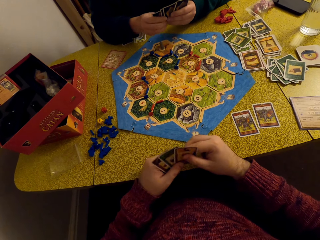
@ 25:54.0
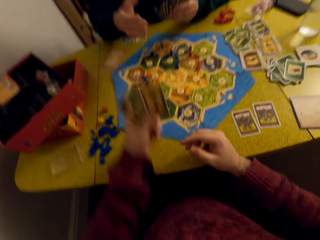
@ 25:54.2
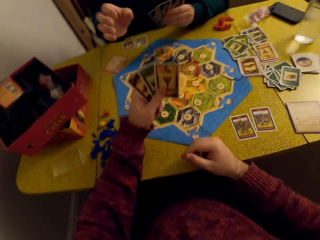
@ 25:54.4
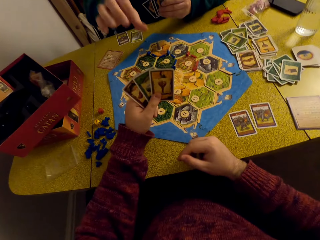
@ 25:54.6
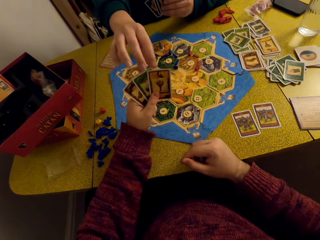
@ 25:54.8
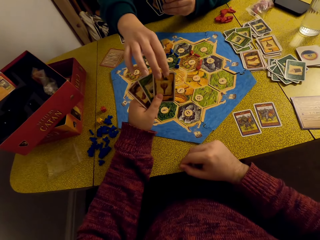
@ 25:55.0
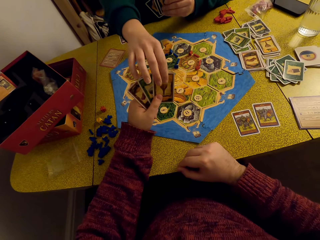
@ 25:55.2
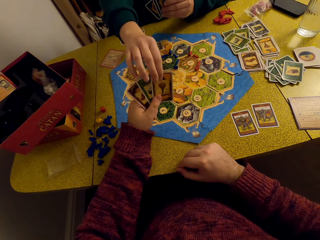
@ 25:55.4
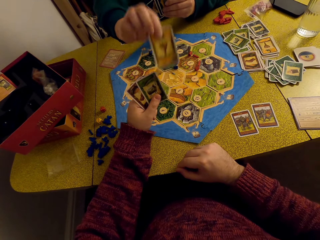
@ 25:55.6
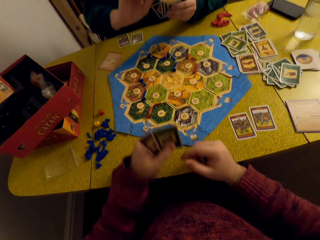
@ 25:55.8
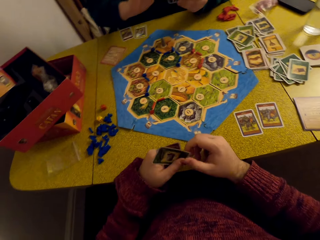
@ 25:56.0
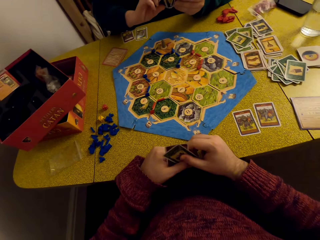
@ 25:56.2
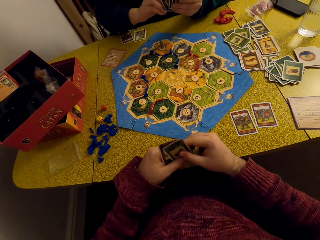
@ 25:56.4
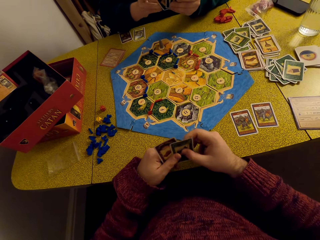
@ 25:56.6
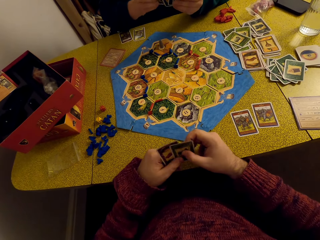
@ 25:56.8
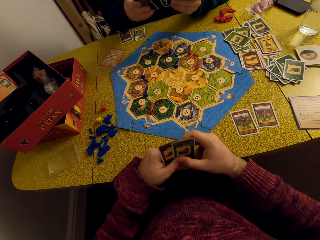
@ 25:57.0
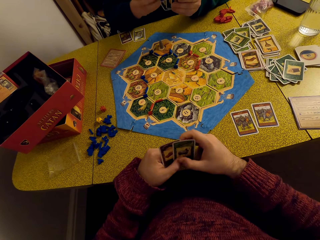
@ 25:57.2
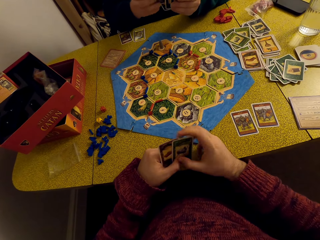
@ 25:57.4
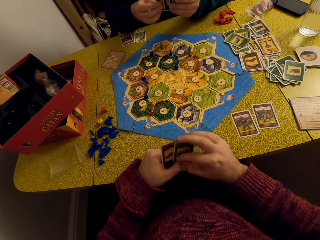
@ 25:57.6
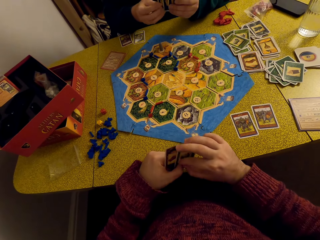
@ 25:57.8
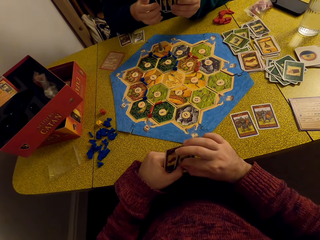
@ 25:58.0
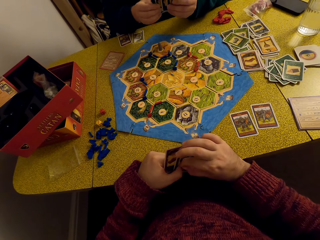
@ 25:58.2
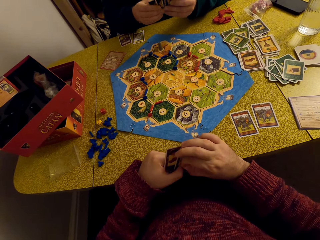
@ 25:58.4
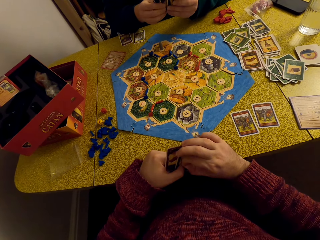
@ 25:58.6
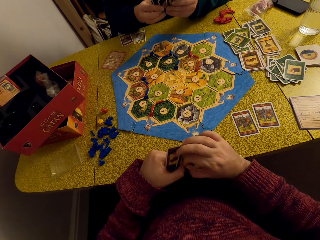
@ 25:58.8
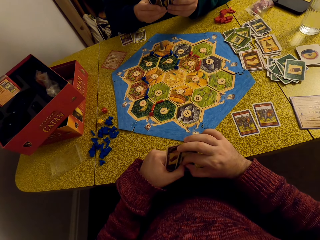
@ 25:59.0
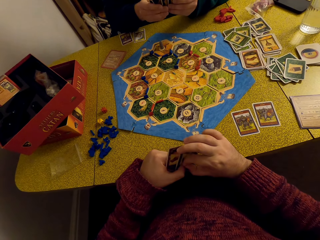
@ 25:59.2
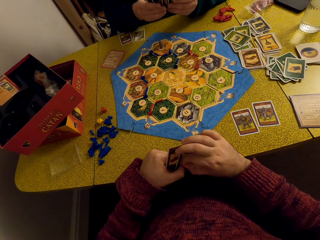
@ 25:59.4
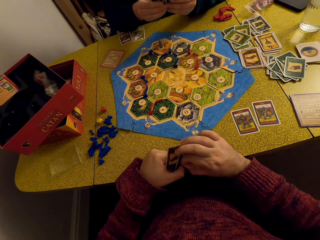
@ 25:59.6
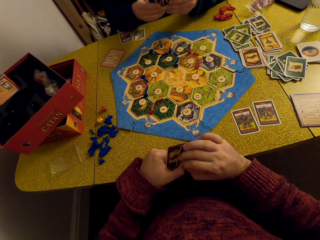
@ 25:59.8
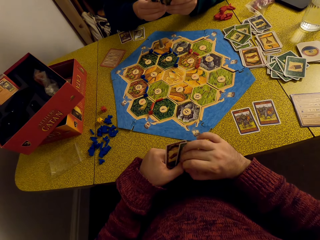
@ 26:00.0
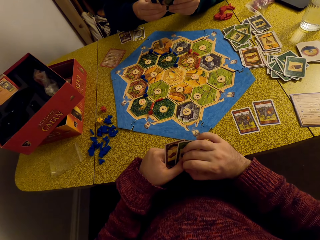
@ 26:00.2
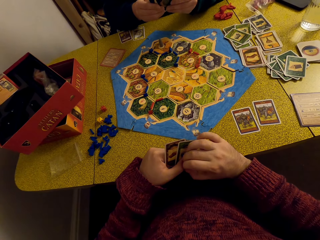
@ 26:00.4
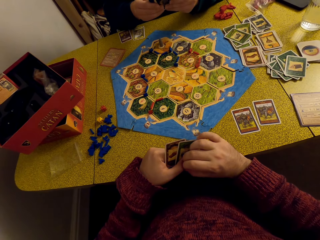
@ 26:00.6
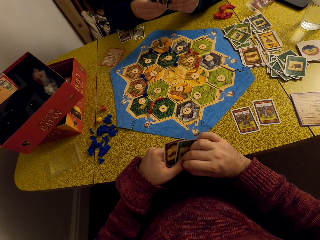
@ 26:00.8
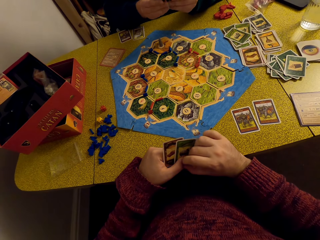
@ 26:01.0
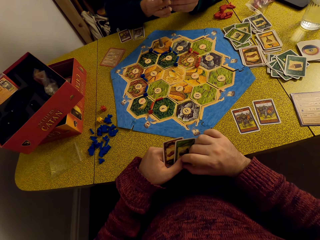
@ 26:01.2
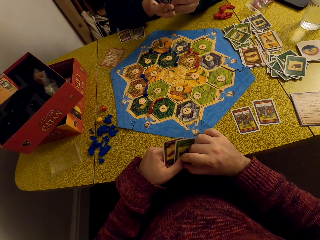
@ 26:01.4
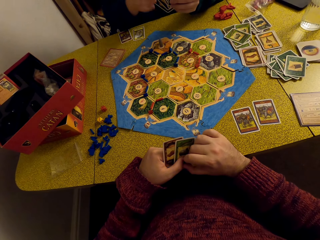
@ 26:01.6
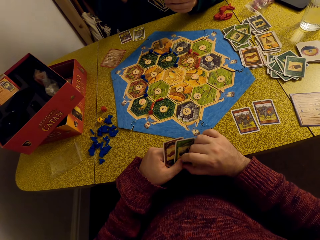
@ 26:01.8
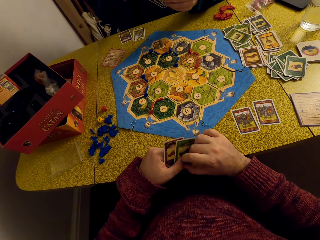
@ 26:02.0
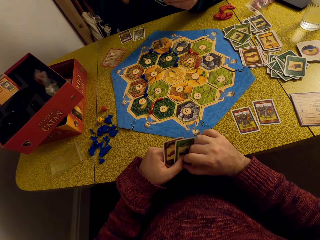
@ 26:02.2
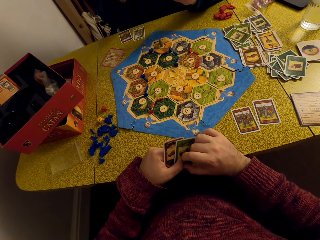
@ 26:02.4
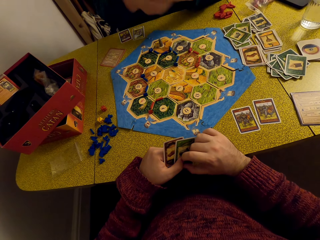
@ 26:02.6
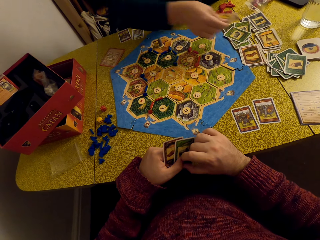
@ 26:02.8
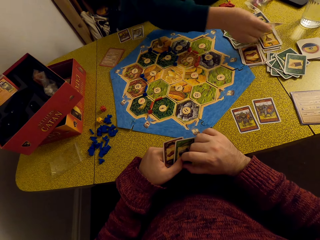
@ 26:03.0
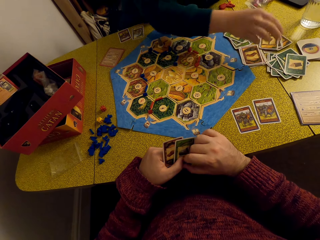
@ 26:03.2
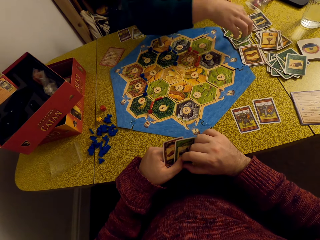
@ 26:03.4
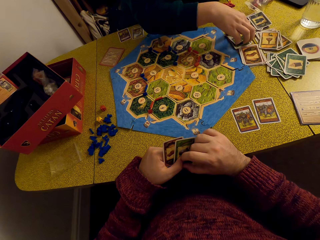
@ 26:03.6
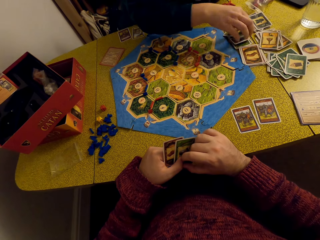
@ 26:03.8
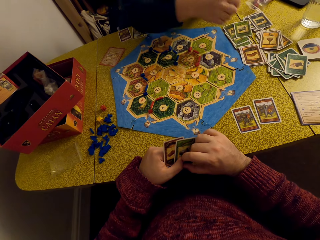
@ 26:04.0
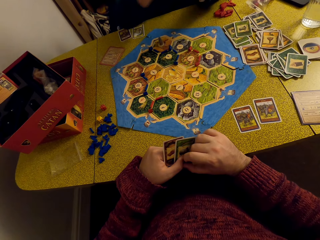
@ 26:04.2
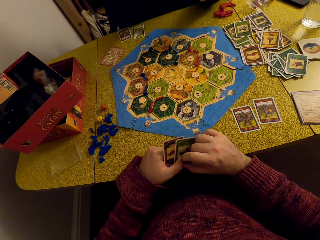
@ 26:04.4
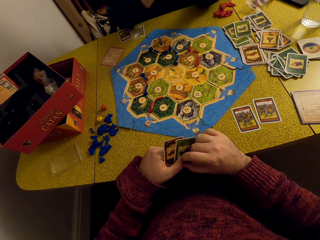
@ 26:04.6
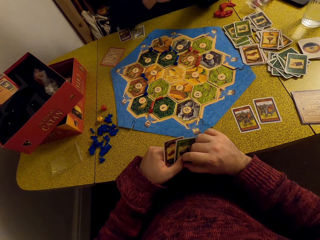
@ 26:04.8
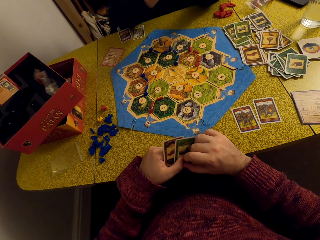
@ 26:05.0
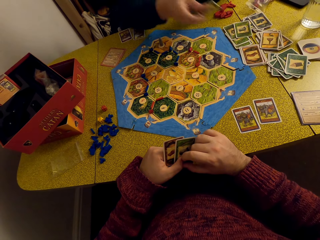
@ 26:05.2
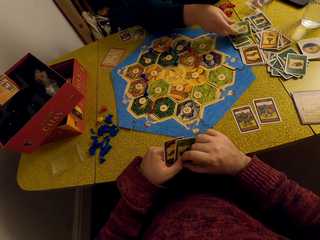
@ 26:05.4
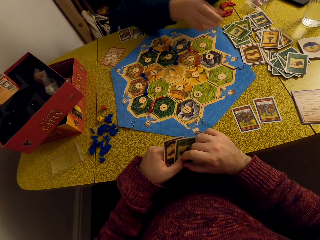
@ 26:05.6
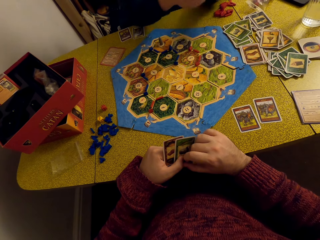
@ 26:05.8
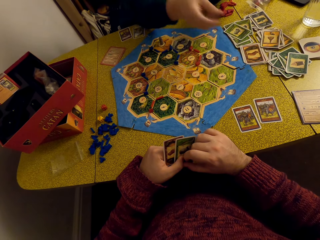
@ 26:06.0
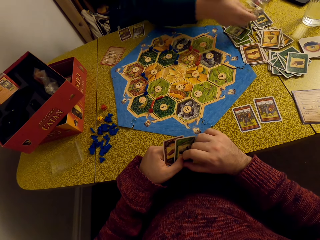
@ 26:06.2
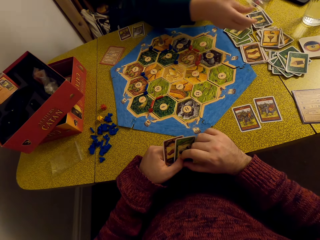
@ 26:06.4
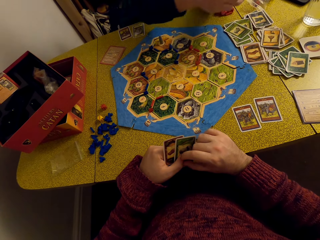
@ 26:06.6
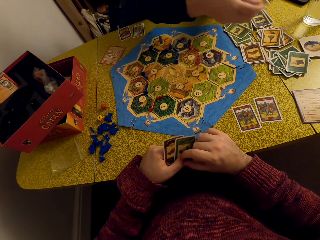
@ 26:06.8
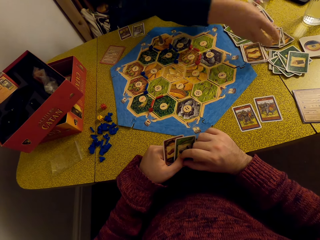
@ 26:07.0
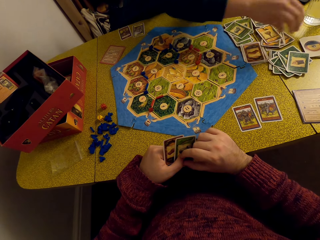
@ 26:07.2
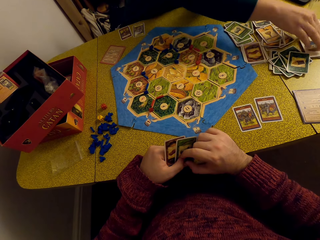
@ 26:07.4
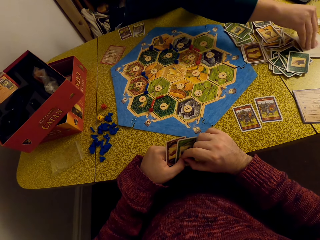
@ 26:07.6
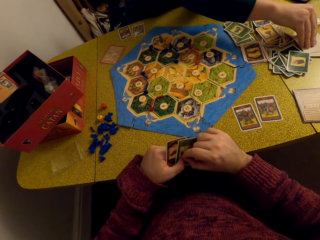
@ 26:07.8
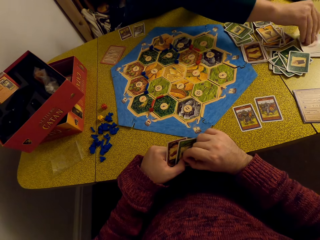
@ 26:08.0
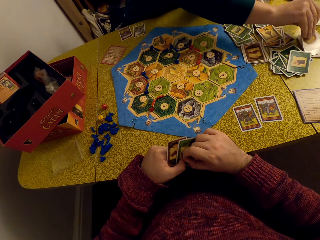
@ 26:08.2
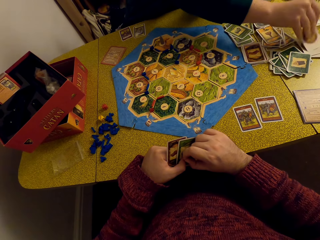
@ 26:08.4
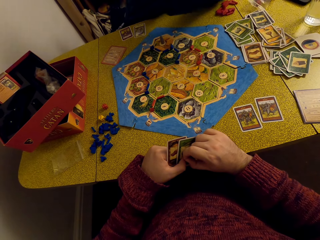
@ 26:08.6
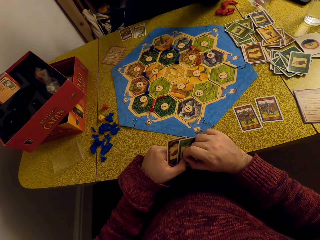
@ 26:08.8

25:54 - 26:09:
A woman picks a card from the camera wearer. She puts a card on the table, picks a card from the table, puts cards on the table, and picks a card from the table.

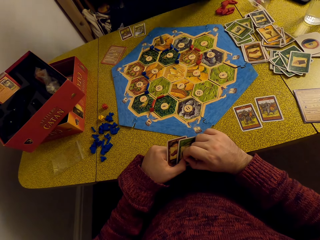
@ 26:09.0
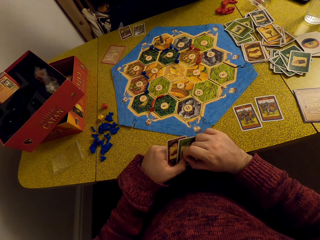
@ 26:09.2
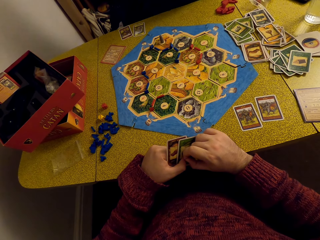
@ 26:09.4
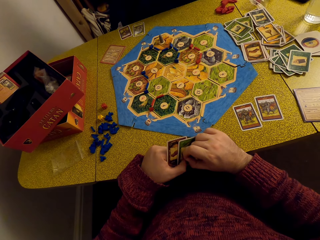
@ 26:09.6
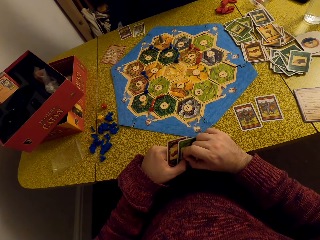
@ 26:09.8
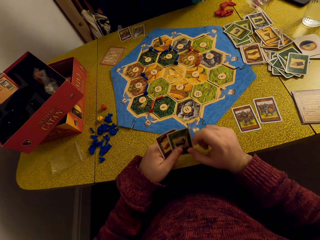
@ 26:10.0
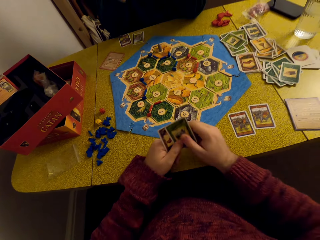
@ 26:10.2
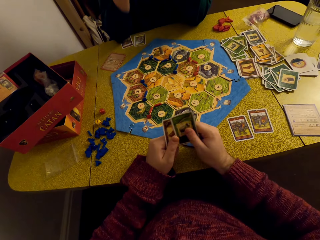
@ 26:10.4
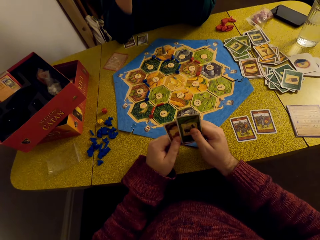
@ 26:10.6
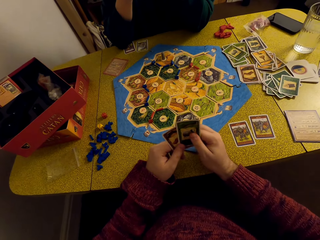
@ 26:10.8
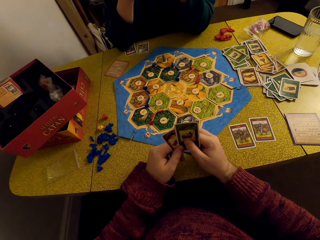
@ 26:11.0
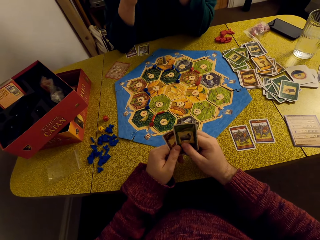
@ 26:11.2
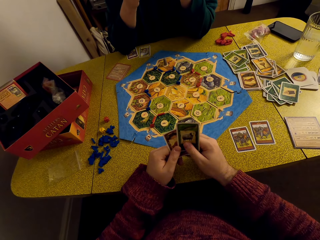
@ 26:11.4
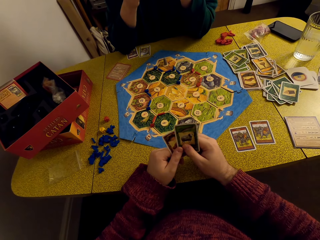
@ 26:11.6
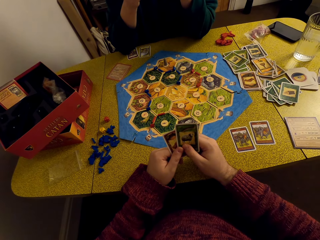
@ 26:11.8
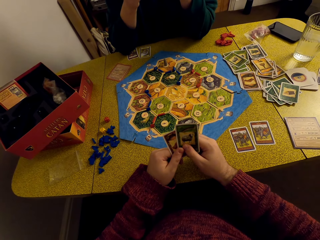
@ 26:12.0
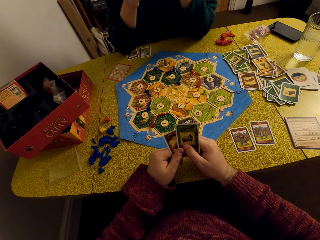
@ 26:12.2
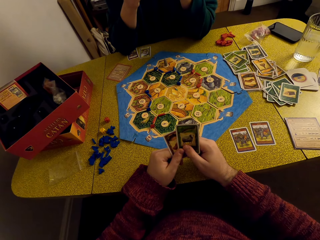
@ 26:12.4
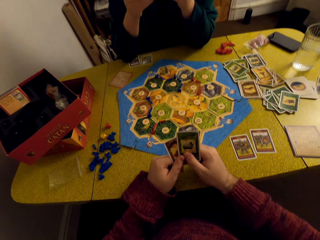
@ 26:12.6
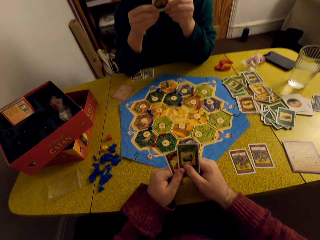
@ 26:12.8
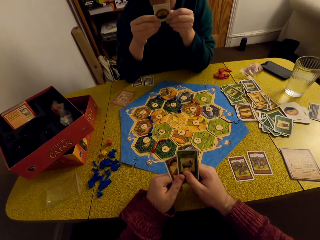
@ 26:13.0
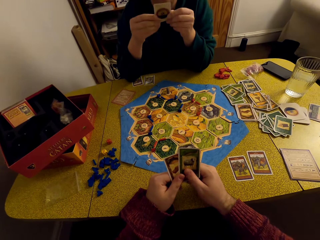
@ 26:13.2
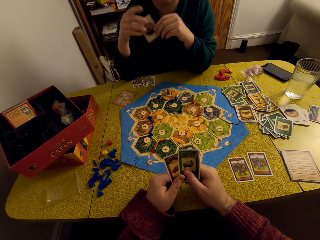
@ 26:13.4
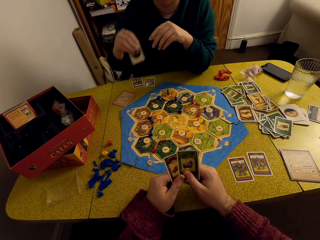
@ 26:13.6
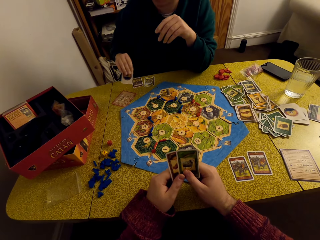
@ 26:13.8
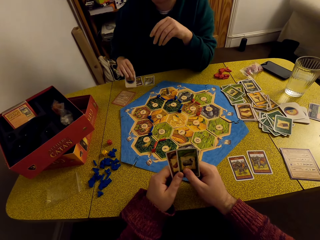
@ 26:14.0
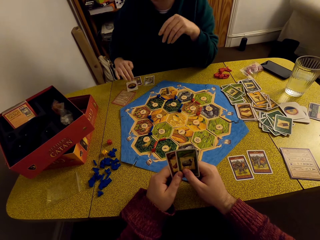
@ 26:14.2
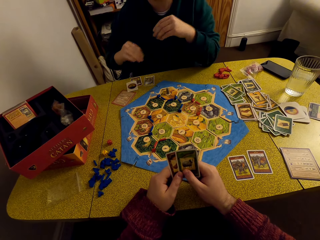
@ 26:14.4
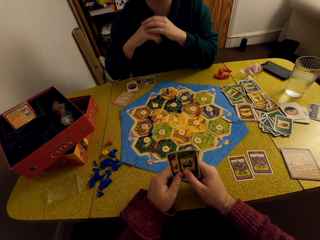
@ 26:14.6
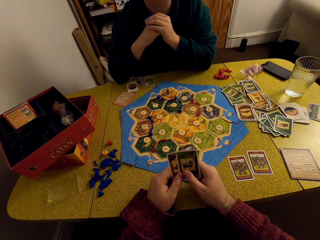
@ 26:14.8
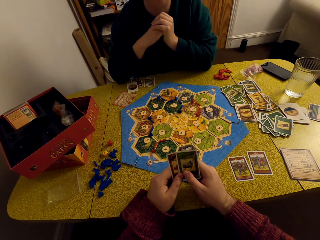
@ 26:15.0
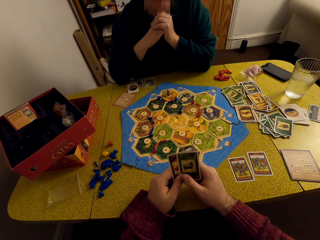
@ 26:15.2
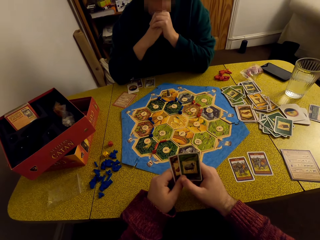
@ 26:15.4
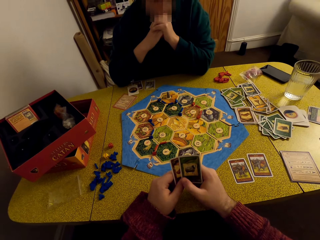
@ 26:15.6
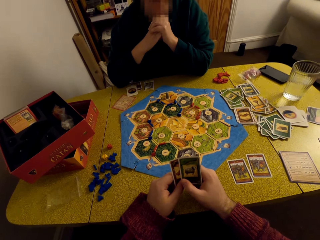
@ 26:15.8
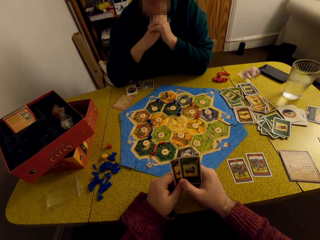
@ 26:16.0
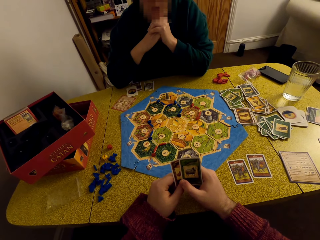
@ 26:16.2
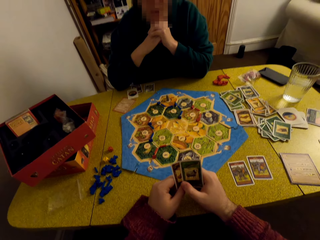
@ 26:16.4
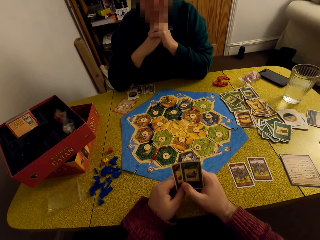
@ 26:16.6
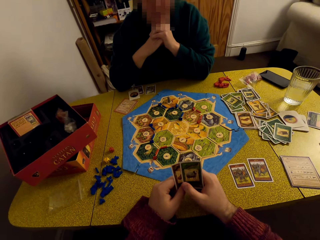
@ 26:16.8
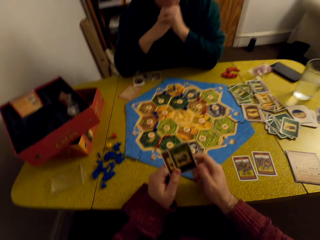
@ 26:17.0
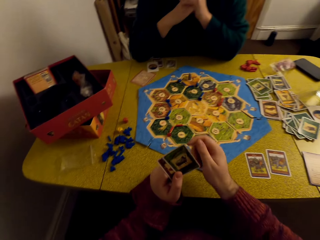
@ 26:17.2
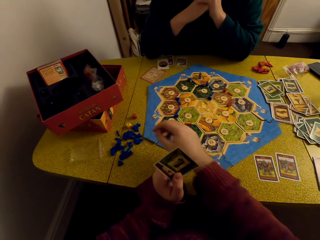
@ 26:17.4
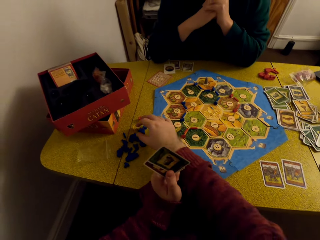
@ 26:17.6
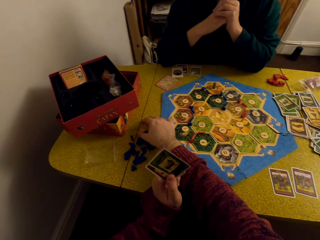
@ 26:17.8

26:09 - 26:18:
A woman drops the cards on the table.
